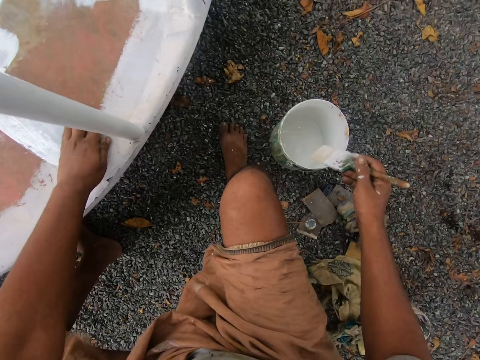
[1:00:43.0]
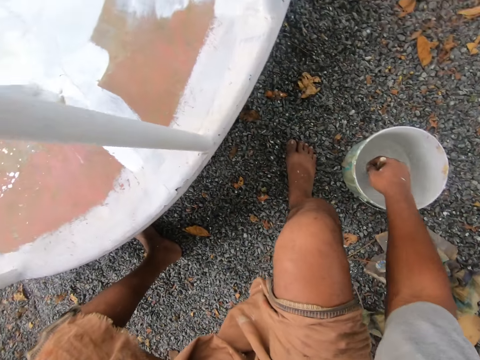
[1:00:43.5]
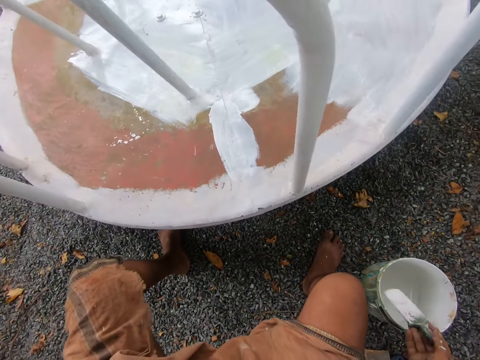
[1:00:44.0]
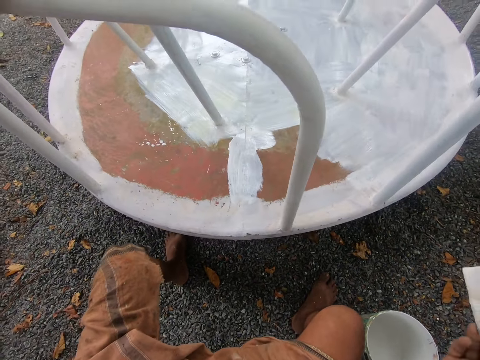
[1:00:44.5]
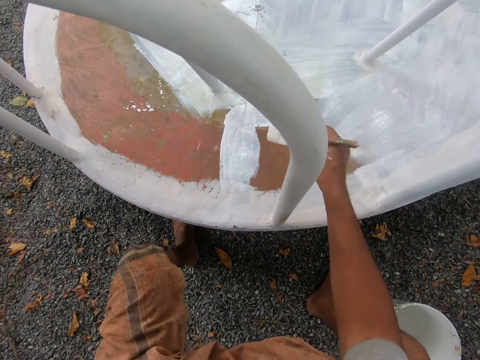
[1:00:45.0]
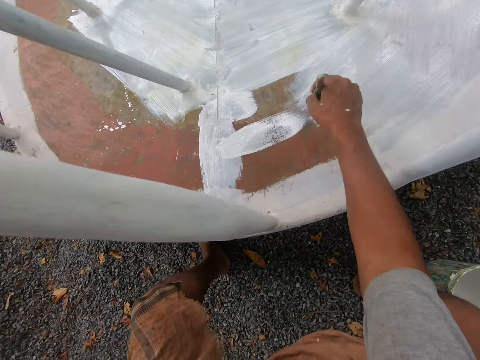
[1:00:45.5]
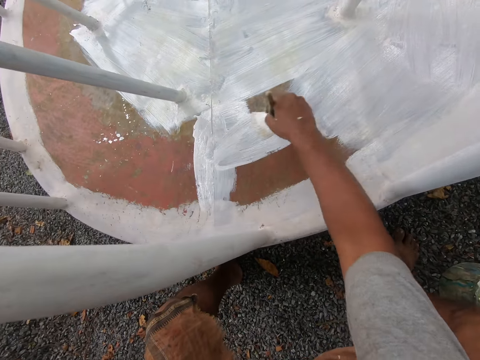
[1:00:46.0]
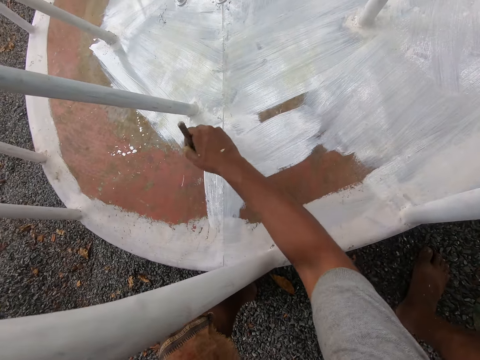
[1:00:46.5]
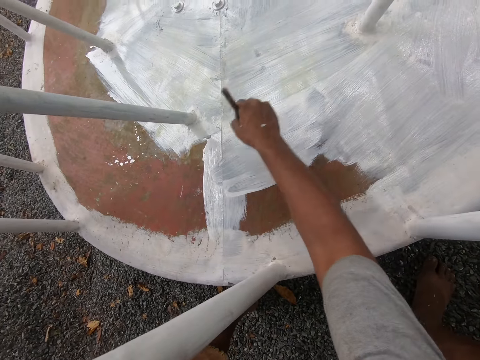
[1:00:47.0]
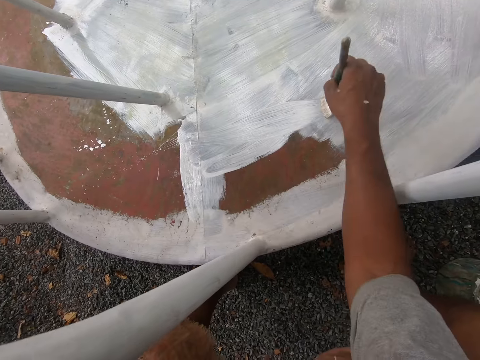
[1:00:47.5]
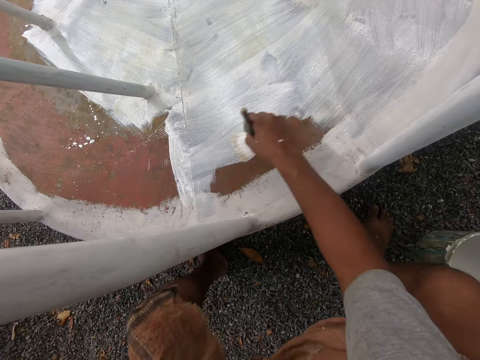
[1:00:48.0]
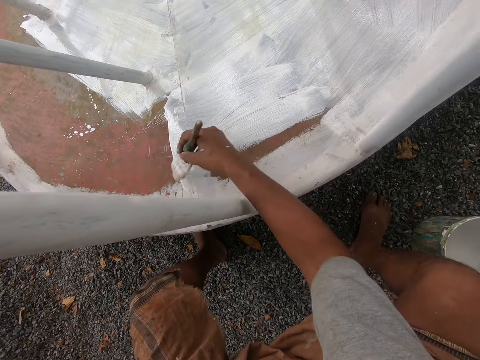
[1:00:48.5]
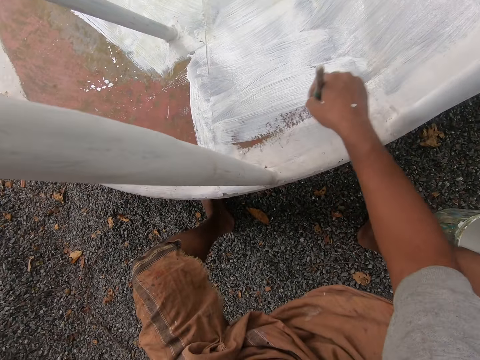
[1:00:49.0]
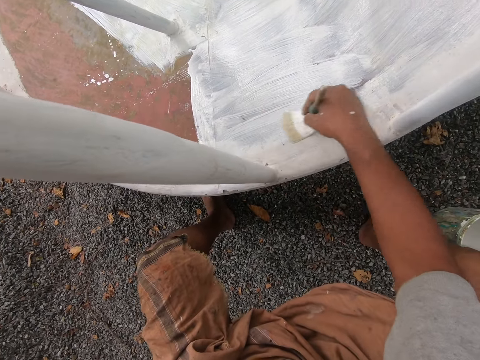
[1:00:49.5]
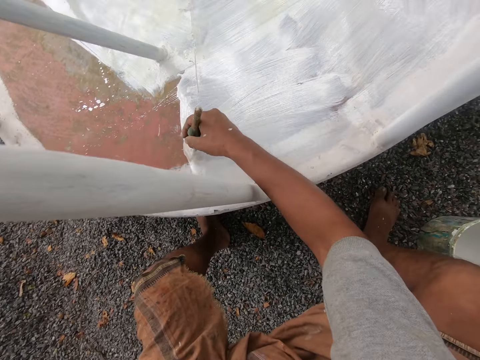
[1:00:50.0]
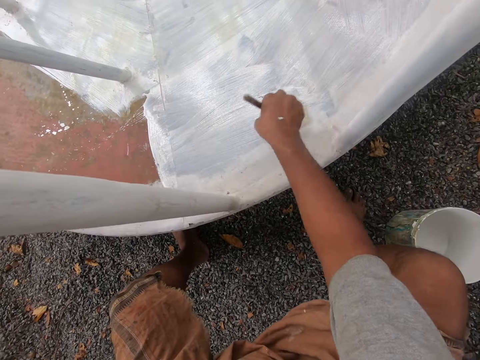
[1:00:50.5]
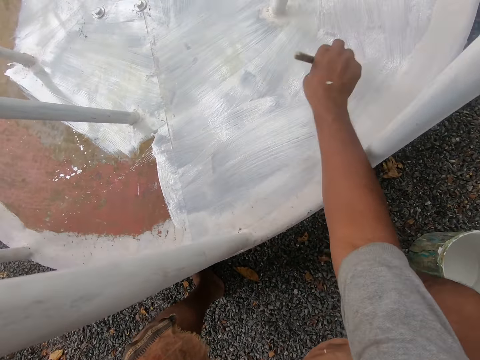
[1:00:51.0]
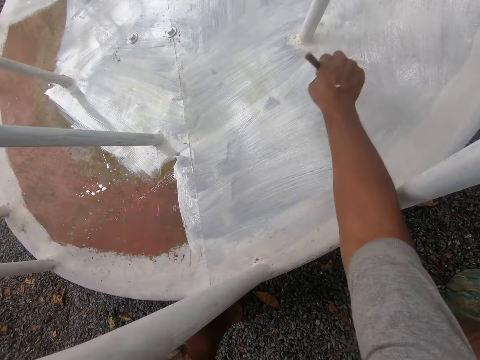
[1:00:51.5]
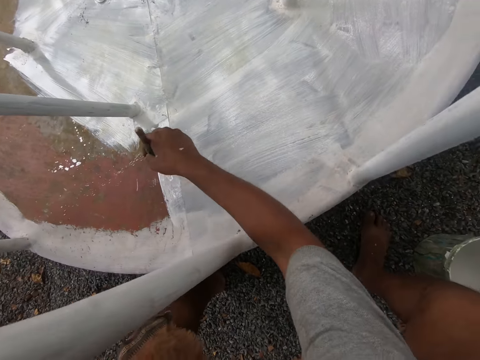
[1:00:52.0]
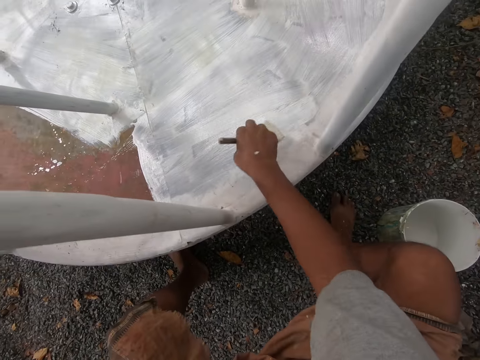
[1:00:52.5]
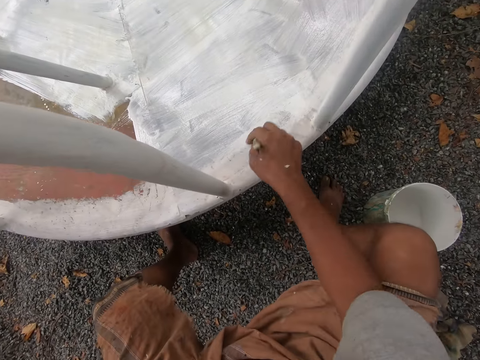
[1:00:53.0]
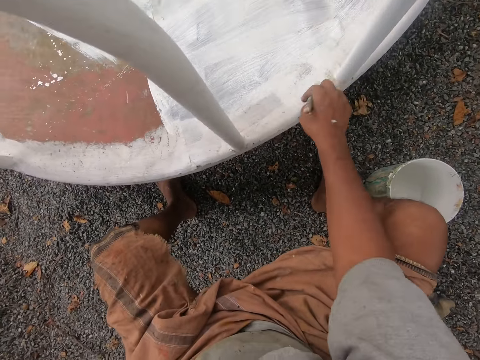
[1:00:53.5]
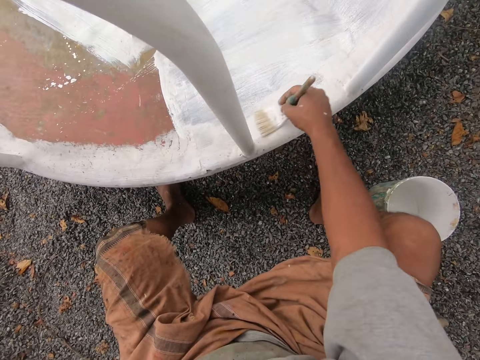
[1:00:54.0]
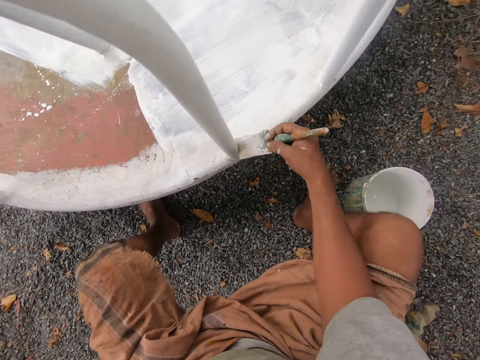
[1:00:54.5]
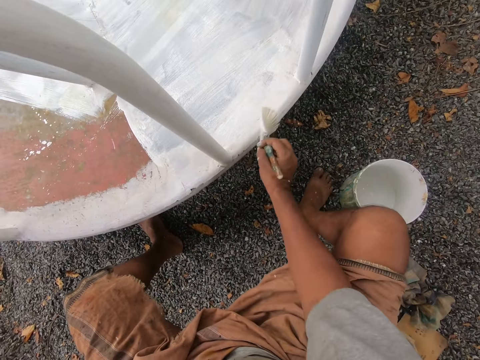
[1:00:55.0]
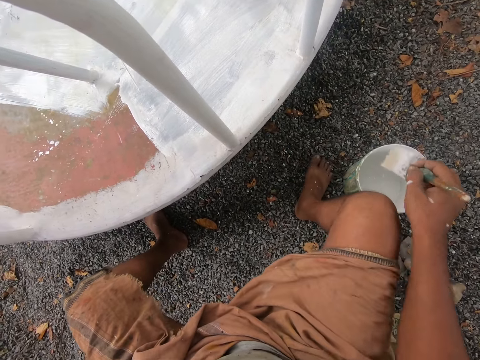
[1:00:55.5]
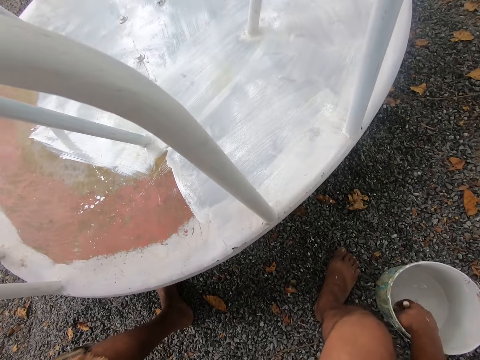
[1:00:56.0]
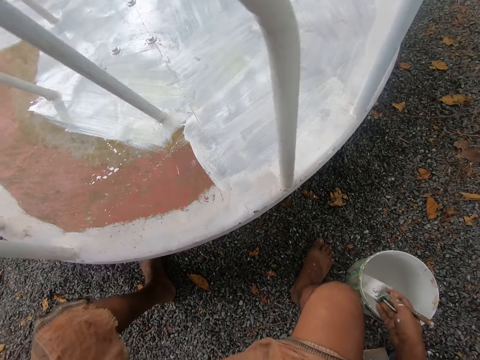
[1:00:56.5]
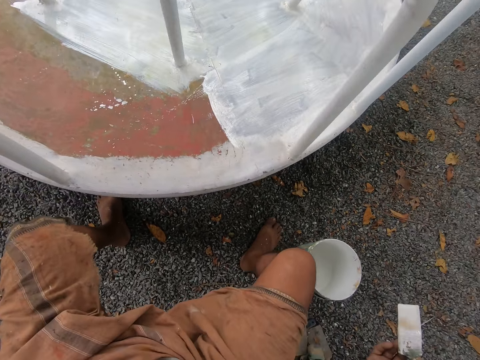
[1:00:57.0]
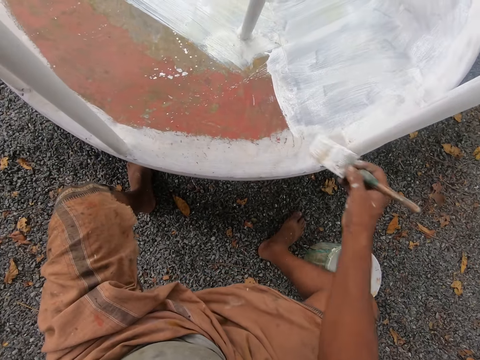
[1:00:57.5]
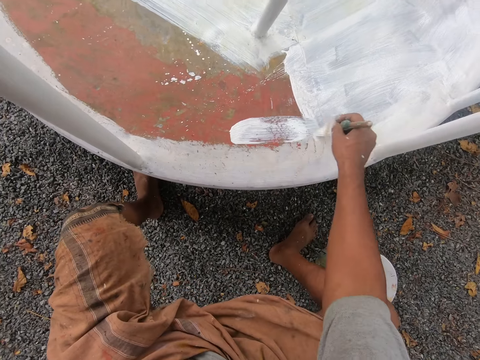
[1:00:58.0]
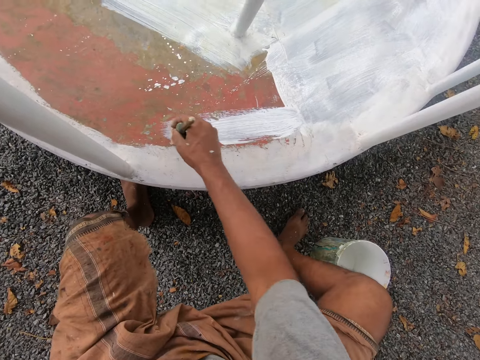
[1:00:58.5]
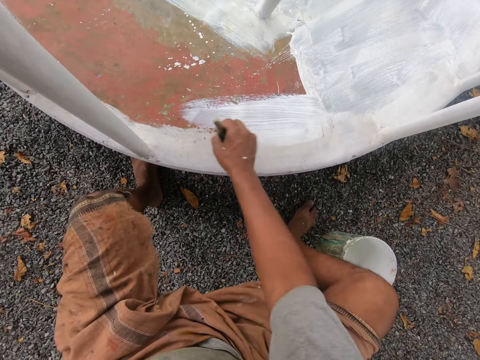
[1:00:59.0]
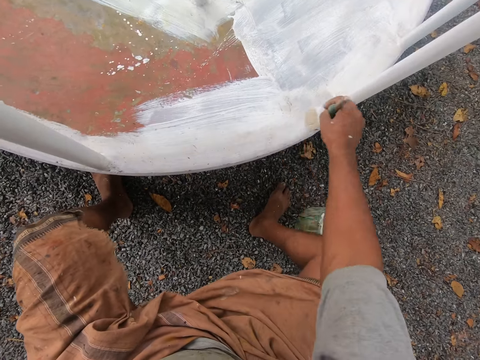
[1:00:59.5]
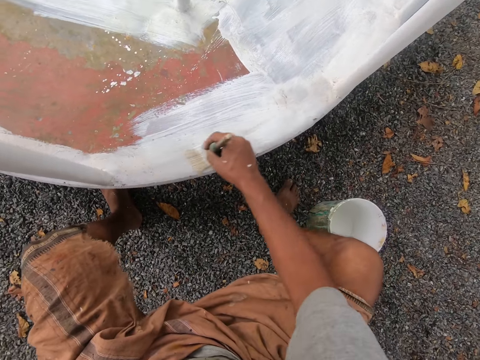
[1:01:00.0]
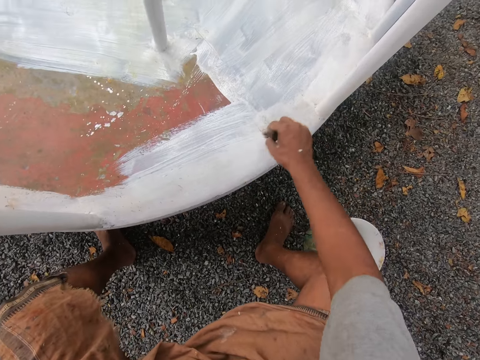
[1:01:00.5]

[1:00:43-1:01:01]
The camera wearer removes a leaf from the playground roundabout with his left hand. He dips the paintbrush into the bucket of paint on the ground with his right hand. He removes the paintbrush from the bucket. He paints the playground roundabout with the paintbrush in his right hand. He dips the paintbrush into the bucket of paint on the ground with his right hand. He removes the paintbrush from the bucket. He paints the playground roundabout with the paintbrush in his right hand.

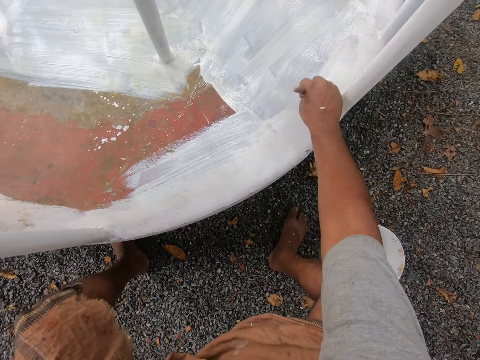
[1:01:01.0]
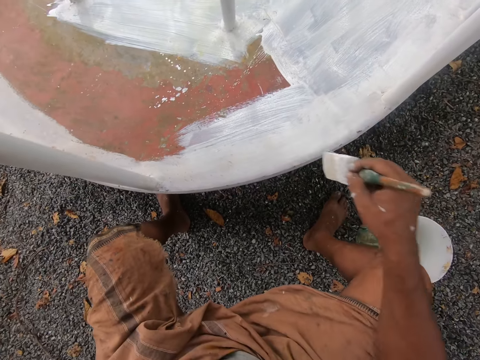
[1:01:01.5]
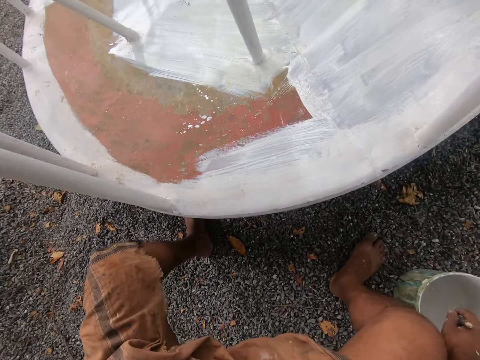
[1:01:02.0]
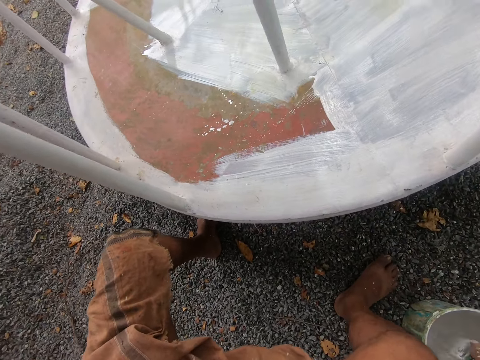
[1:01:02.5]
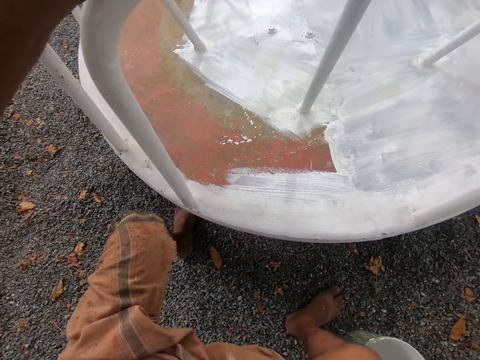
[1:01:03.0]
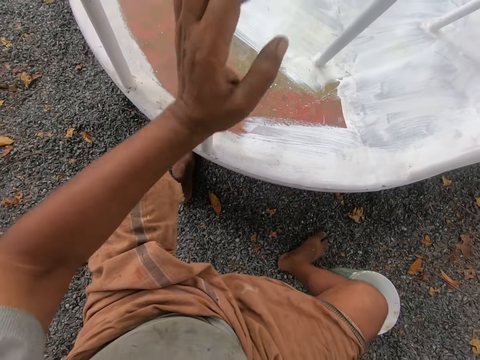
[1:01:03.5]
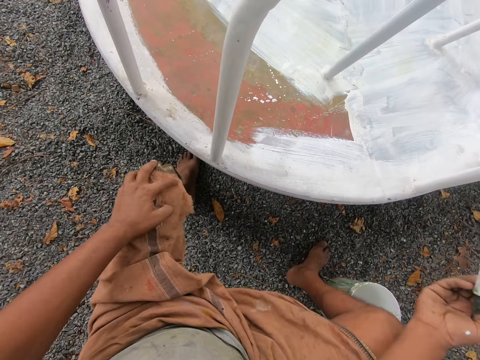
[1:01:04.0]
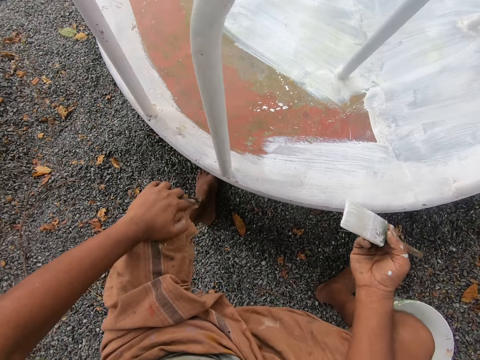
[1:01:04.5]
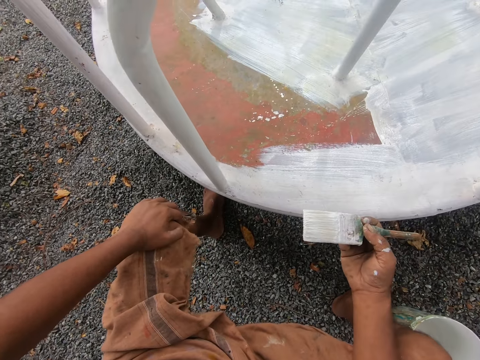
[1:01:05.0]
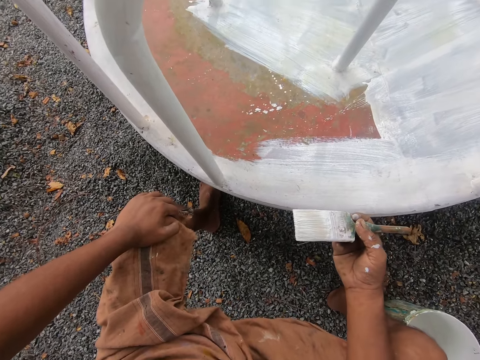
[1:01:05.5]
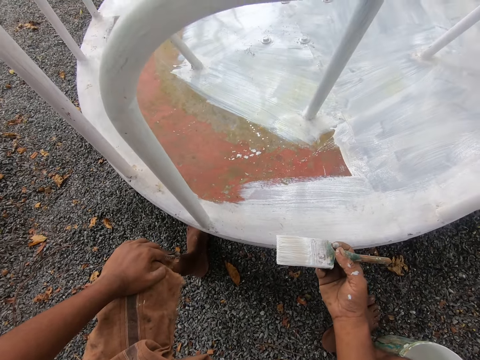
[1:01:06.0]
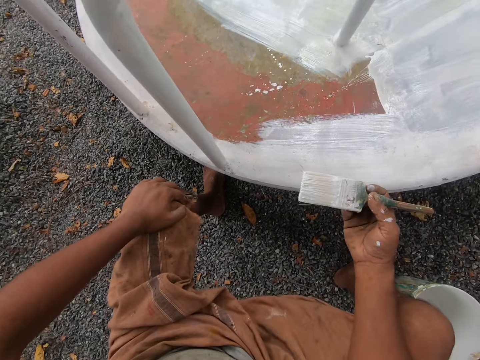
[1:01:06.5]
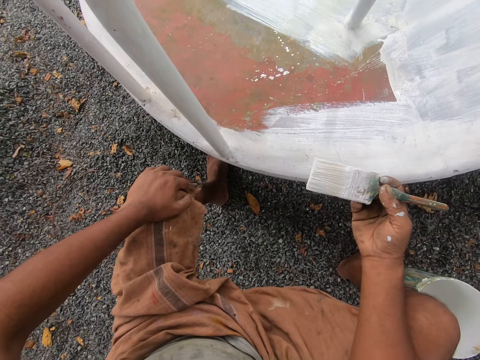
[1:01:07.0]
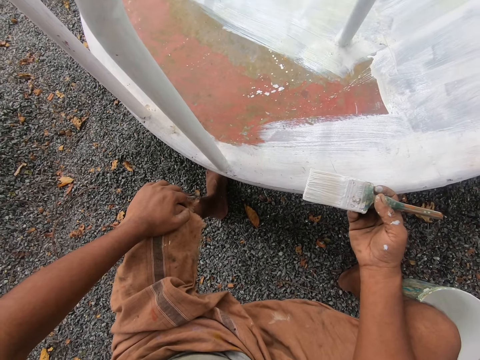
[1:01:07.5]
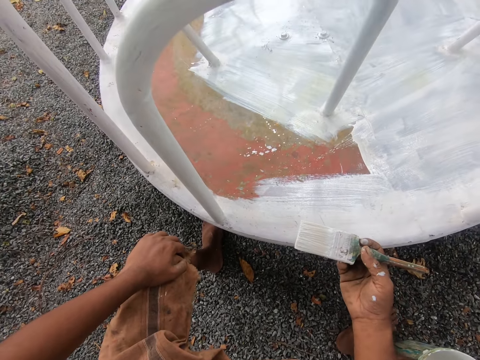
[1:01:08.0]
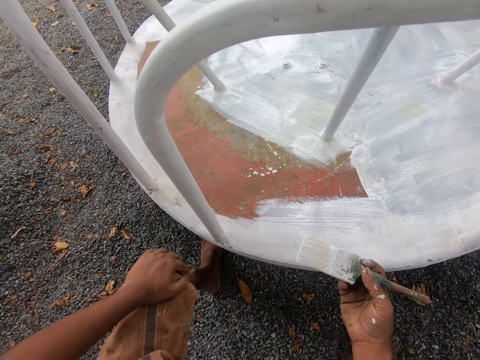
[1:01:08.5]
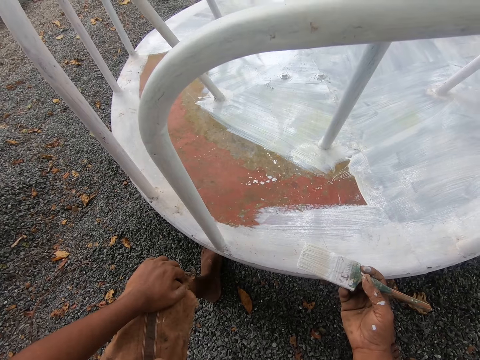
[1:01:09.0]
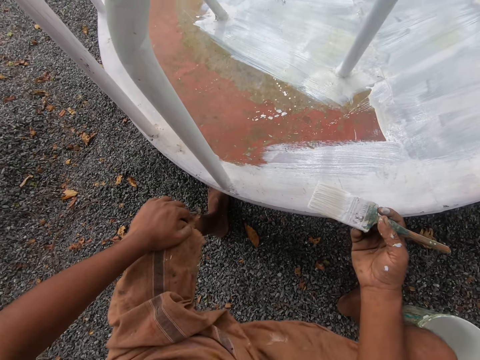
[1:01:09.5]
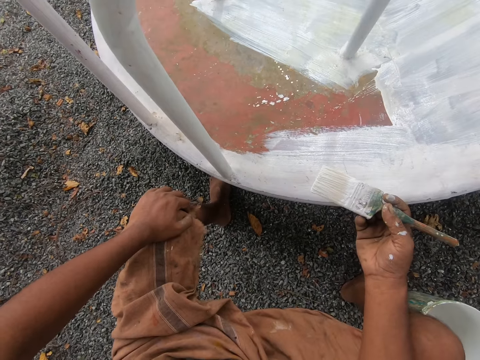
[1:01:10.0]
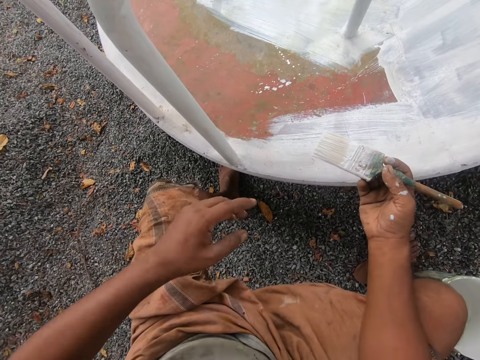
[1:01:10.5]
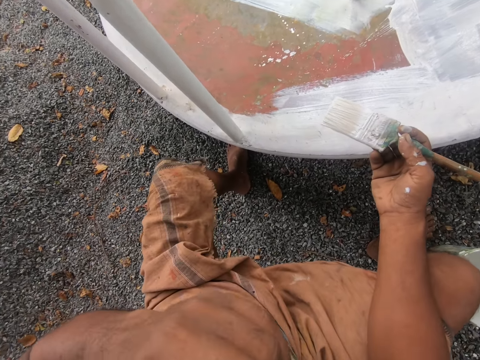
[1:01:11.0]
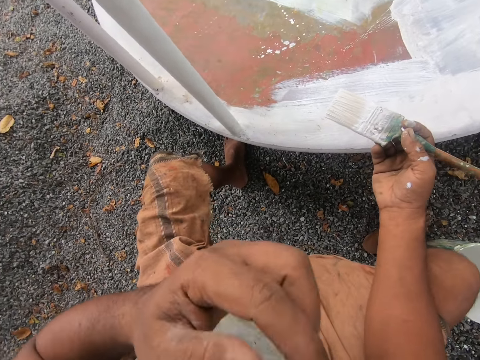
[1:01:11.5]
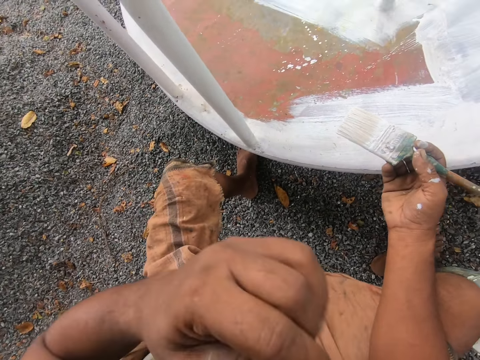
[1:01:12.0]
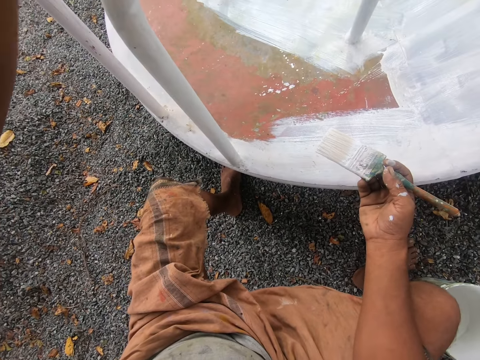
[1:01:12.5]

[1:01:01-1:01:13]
The camera wearer dips the paintbrush into the bucket of paint on the ground with his right hand. He lets go of the railing. He places his hand on his knee. He stares at the swing. He places his other hand on his knee. He cleans his nose with his left hand. He scratches his face with his left hand. He holds the playground roundabout with his left hand. He stares at the swing.
